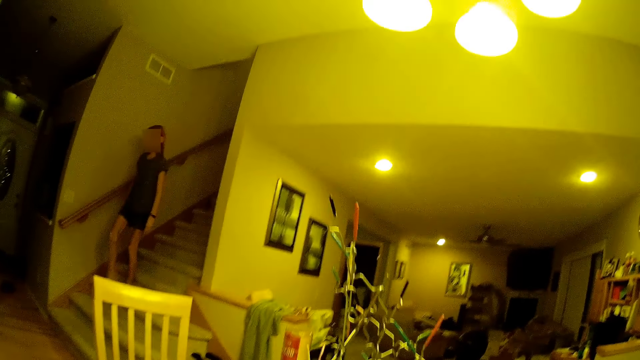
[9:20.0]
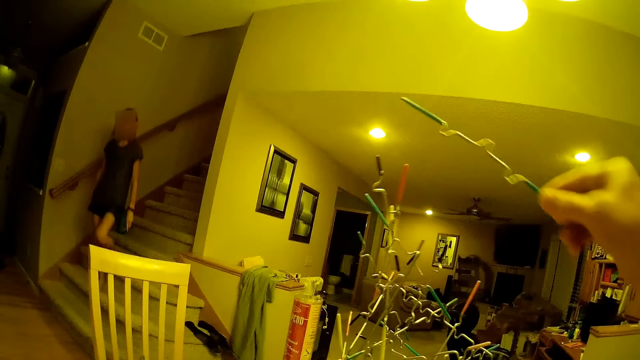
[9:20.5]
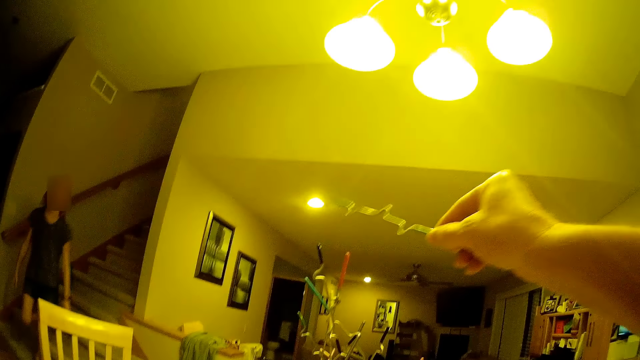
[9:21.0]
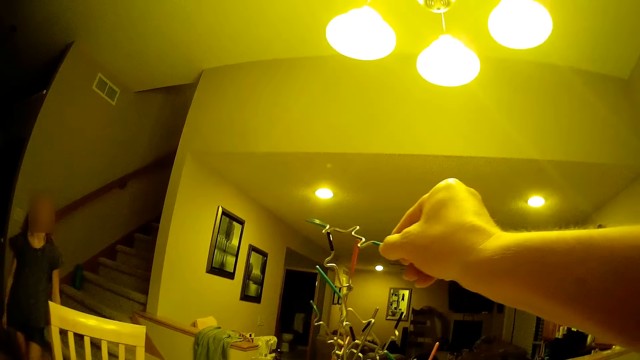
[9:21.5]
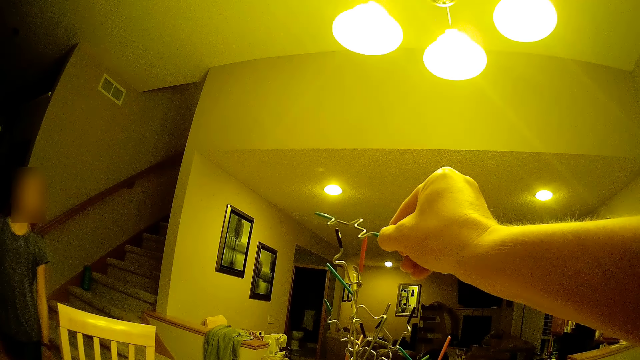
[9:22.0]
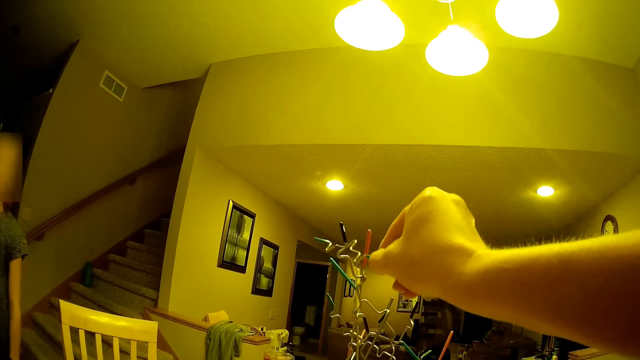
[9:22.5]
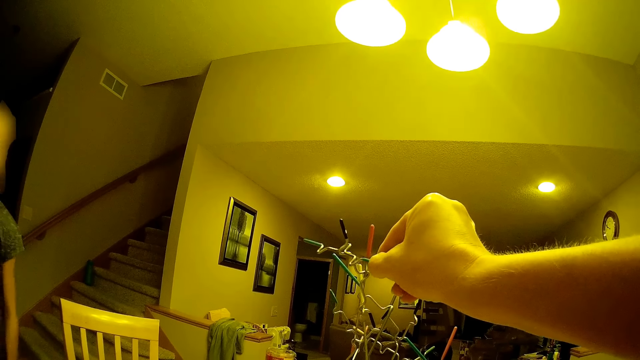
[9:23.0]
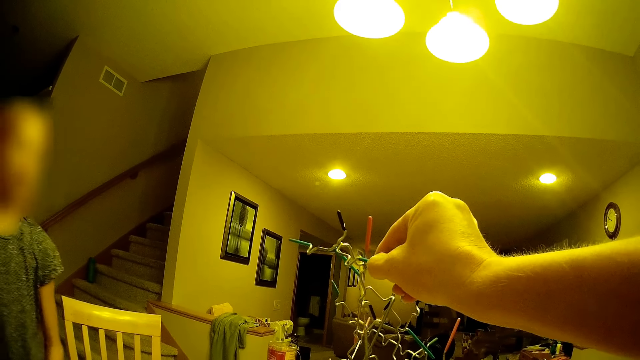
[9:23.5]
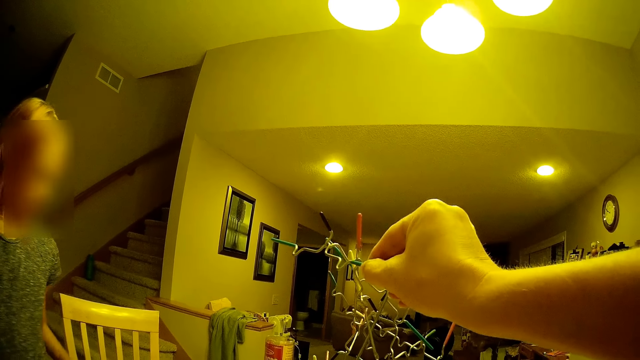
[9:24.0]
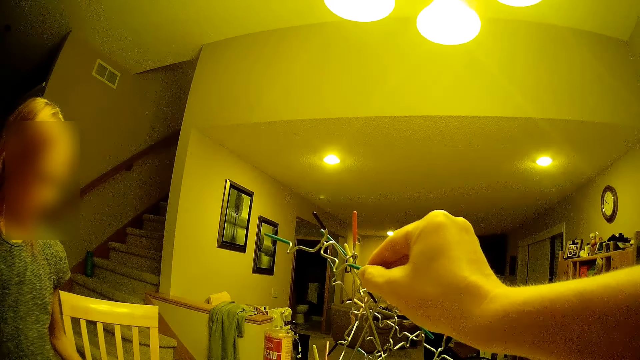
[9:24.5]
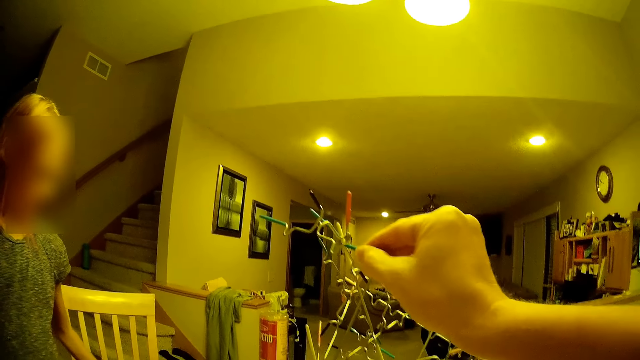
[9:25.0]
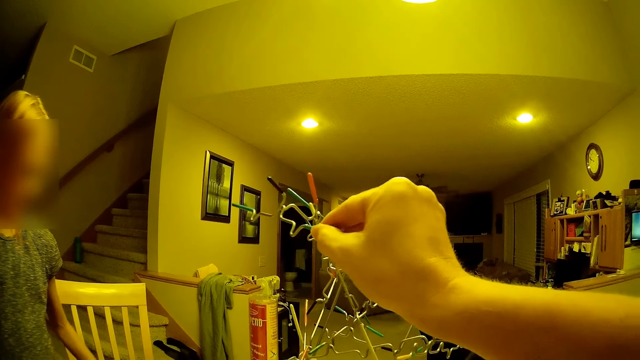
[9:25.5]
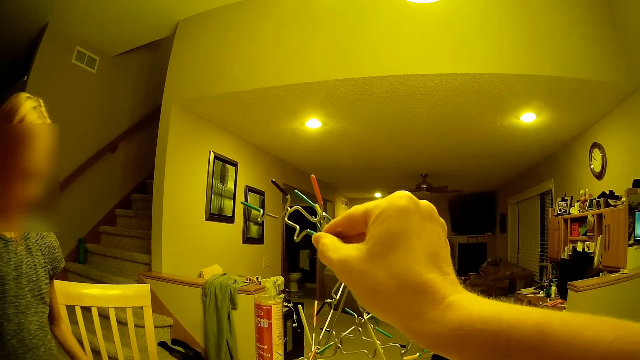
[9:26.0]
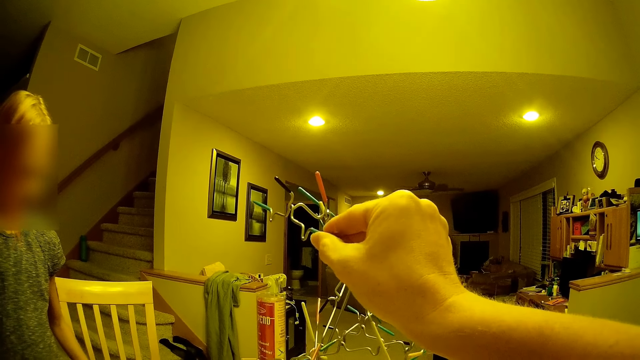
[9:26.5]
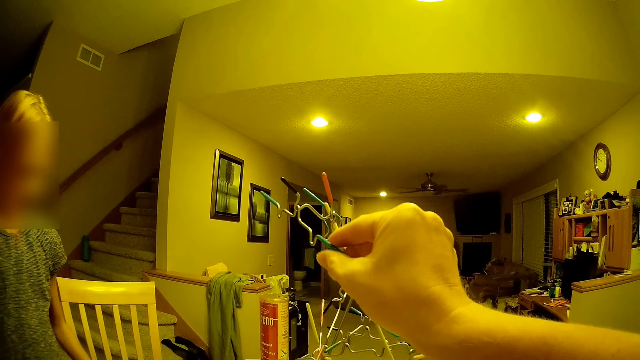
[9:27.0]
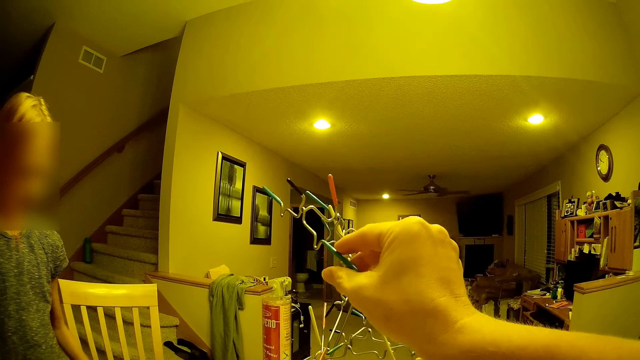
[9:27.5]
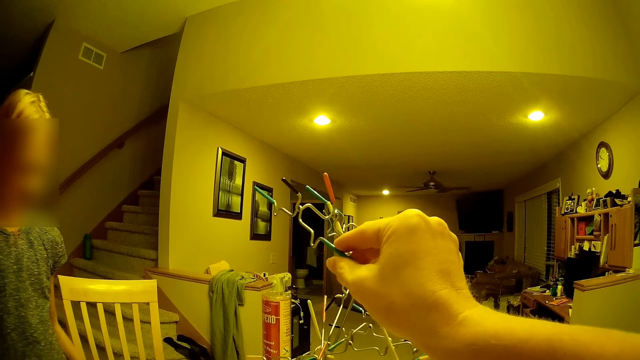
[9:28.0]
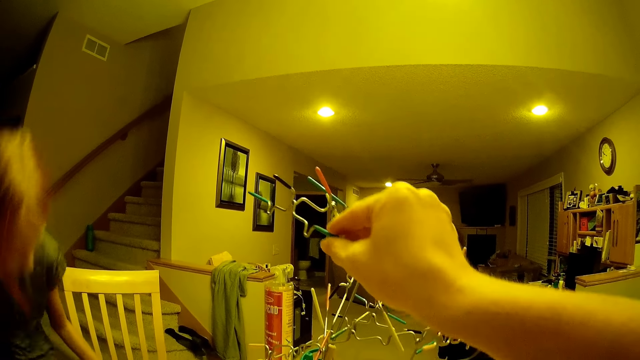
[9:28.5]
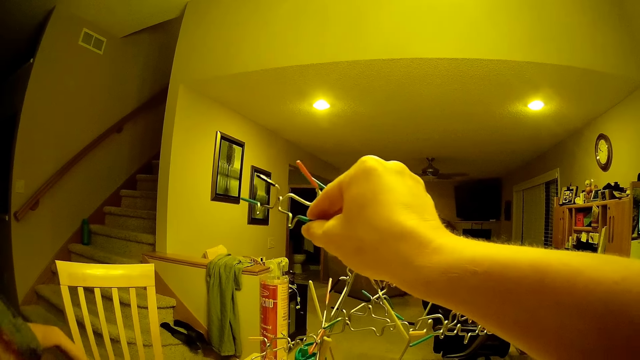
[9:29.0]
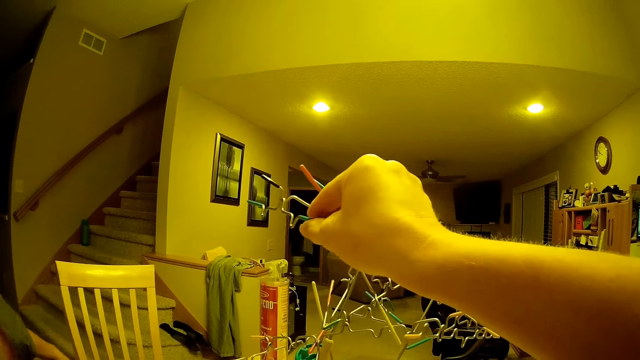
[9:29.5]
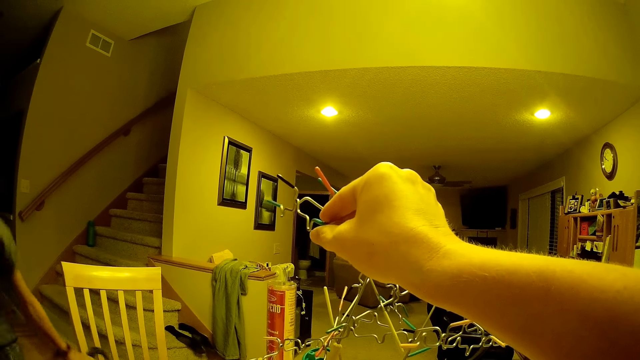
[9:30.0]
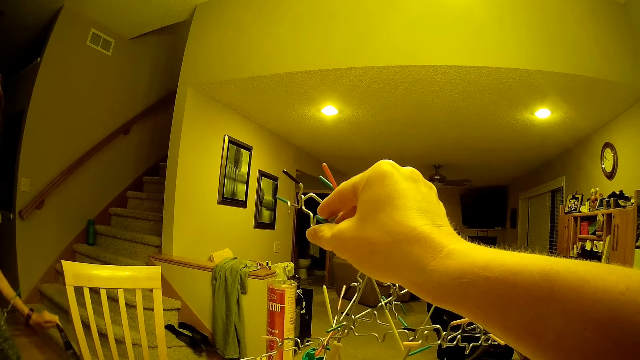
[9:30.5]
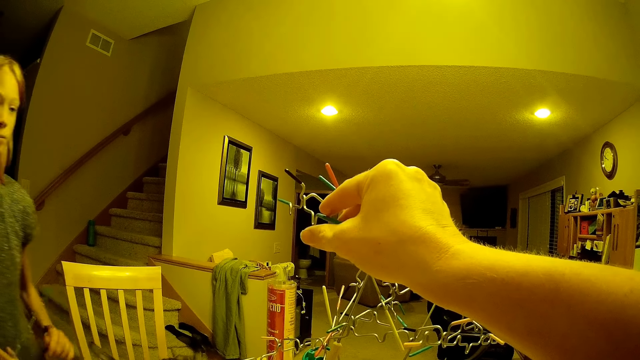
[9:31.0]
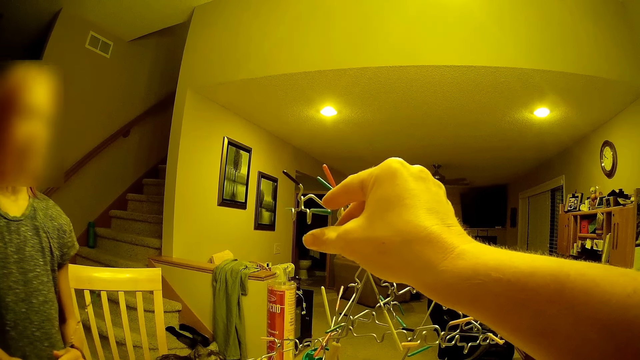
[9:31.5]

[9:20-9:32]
The camera wearer puts a wire on the structure. A person fixes something in the room. The camera wearer stares in the room.

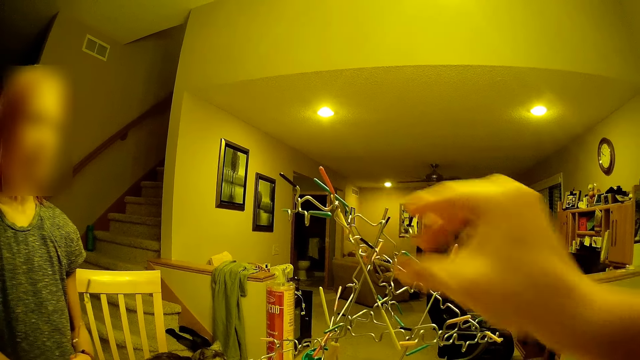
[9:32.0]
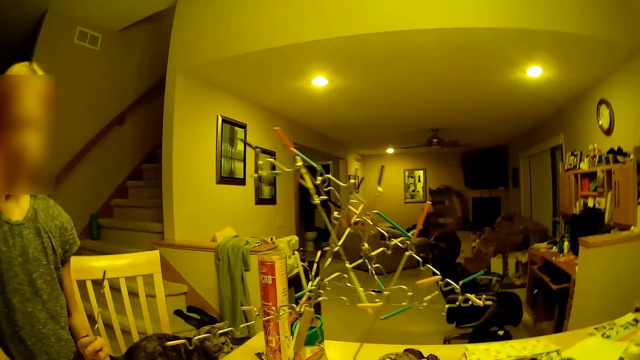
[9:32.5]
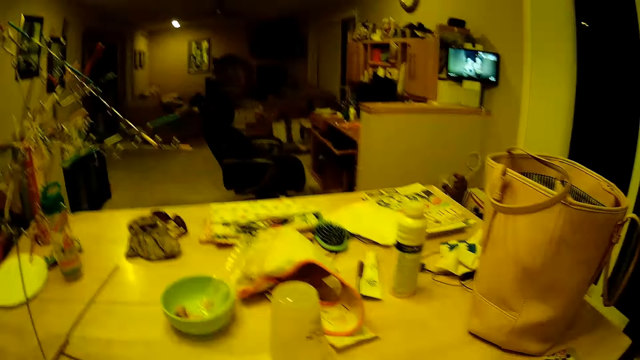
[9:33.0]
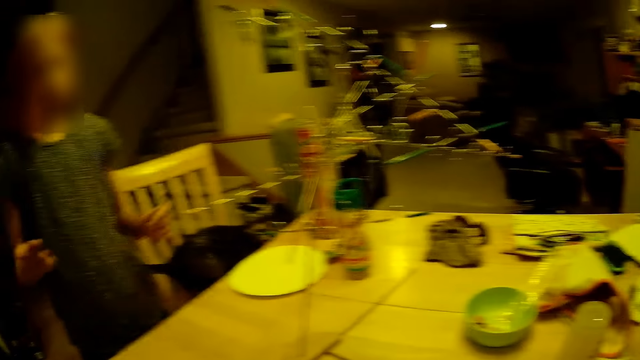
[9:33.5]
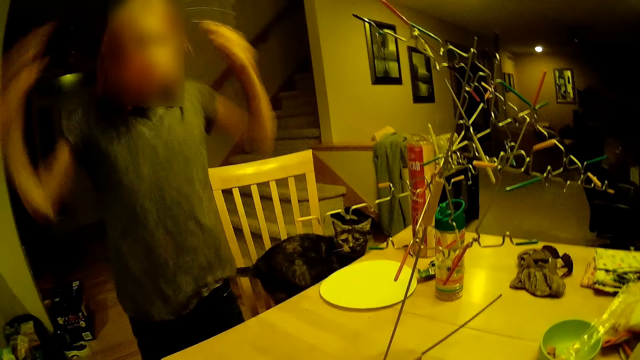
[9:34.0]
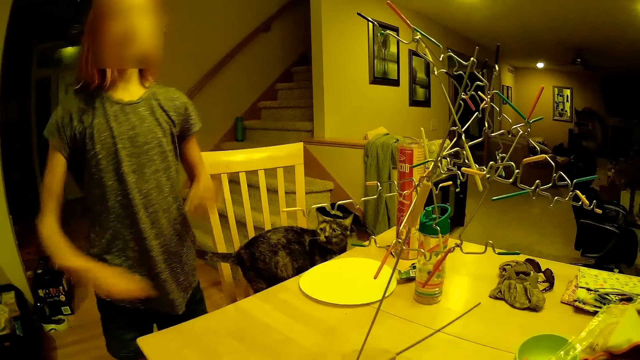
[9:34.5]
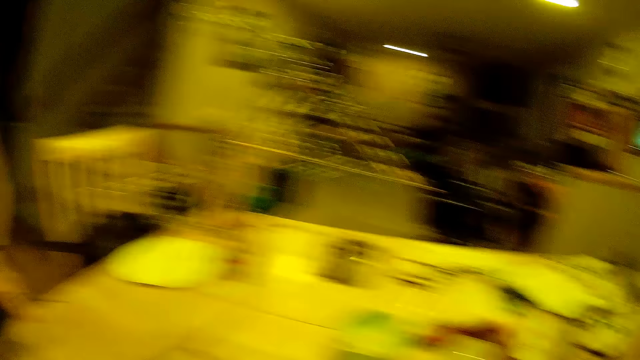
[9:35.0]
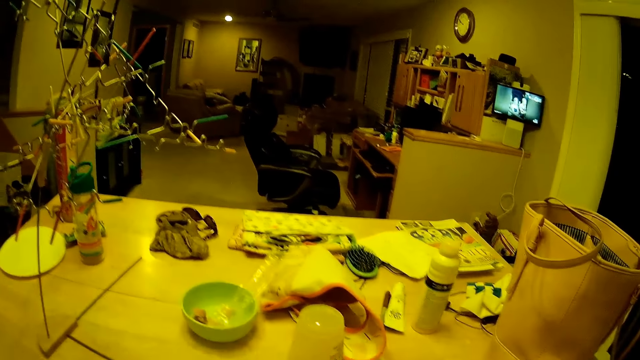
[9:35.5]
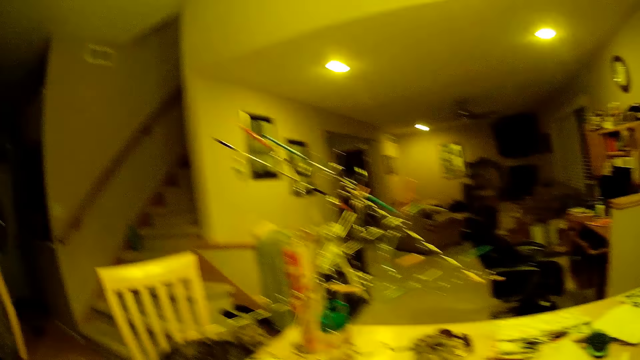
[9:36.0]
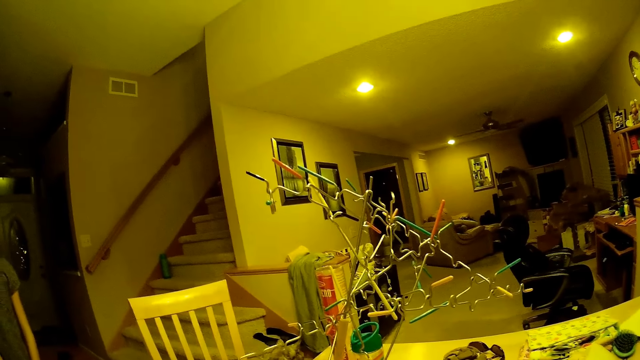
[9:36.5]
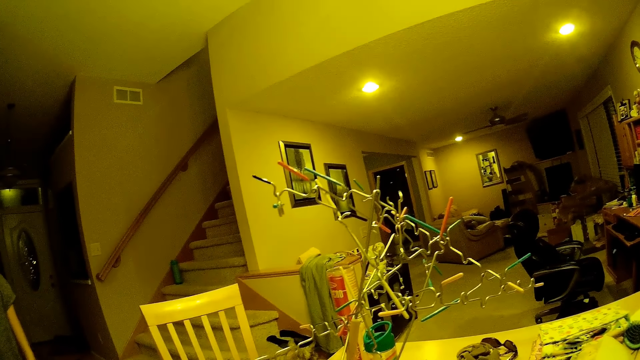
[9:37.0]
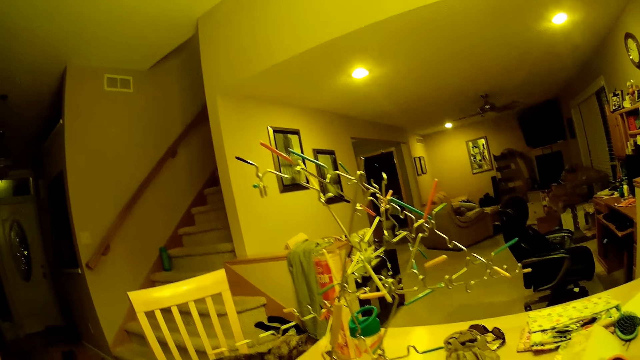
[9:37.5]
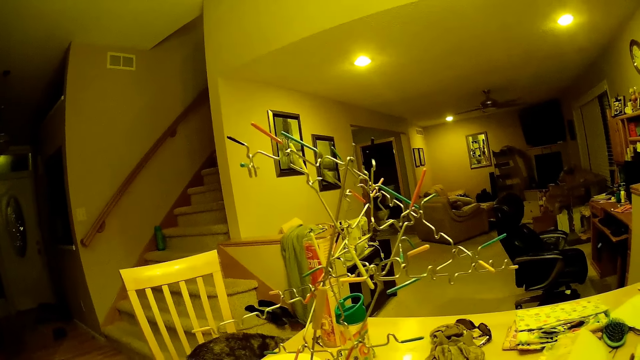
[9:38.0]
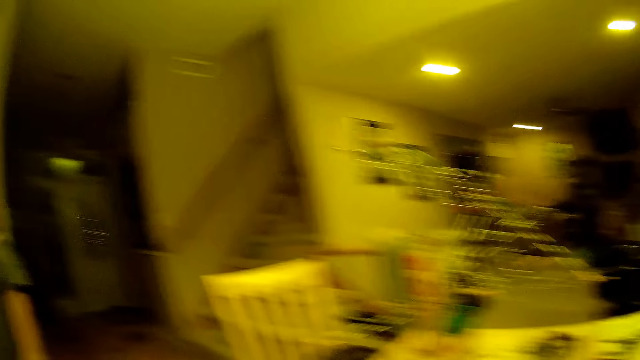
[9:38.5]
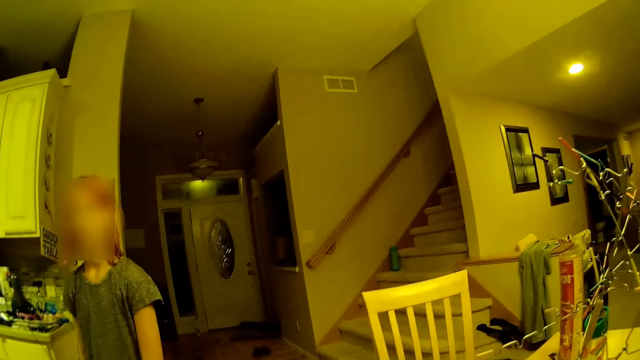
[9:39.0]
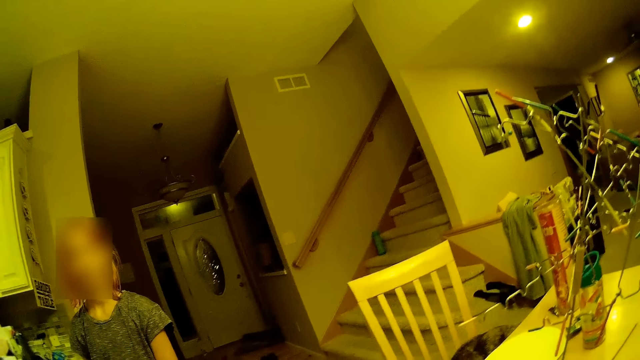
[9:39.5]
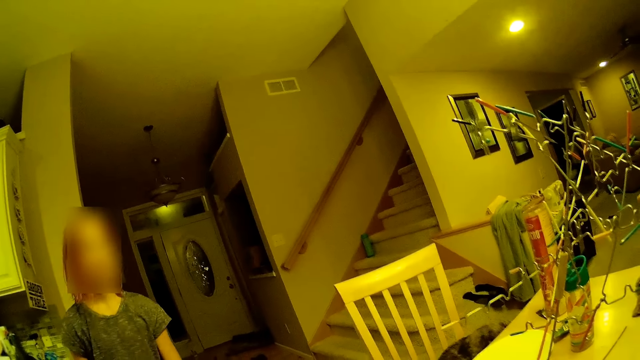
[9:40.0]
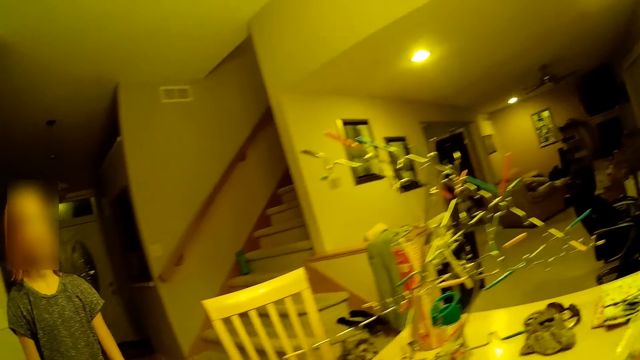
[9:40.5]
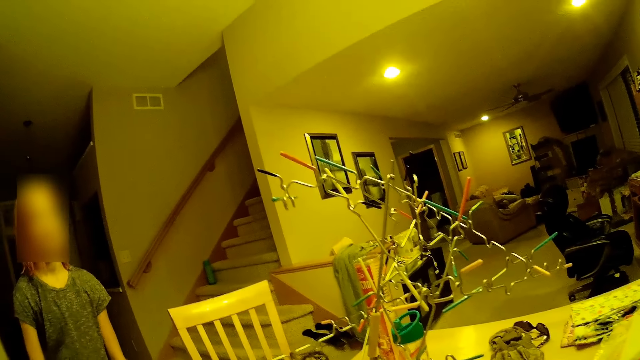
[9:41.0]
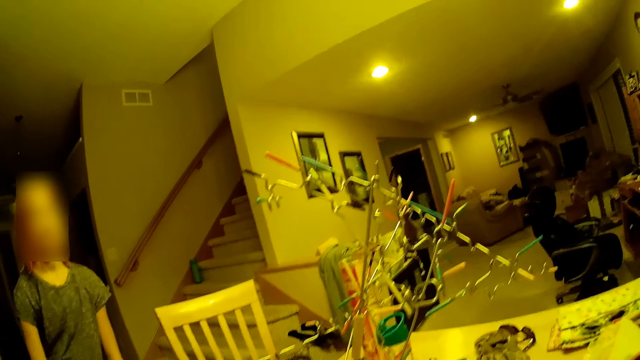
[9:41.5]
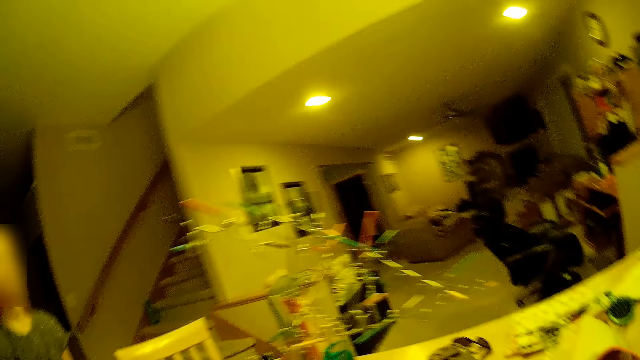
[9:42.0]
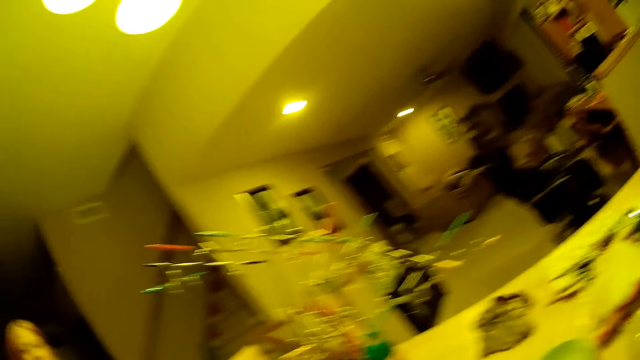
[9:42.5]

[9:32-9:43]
The camera wearer rolls a dice. They look at a lady. They move hands in the room. They converse with the lady. They look at the structure. They look at the lady. They move in the room.
